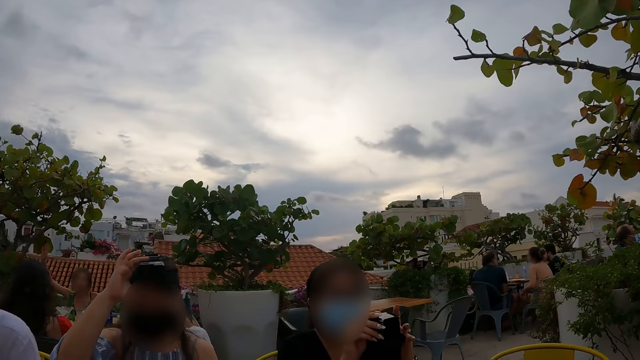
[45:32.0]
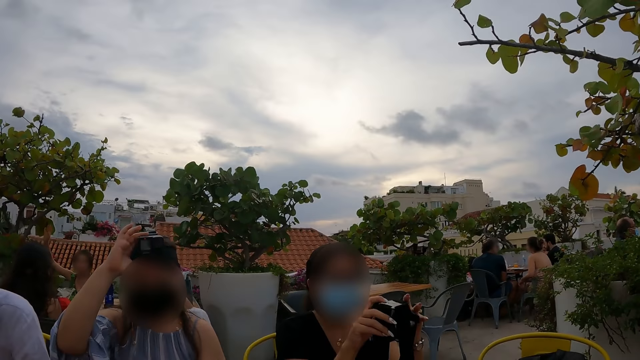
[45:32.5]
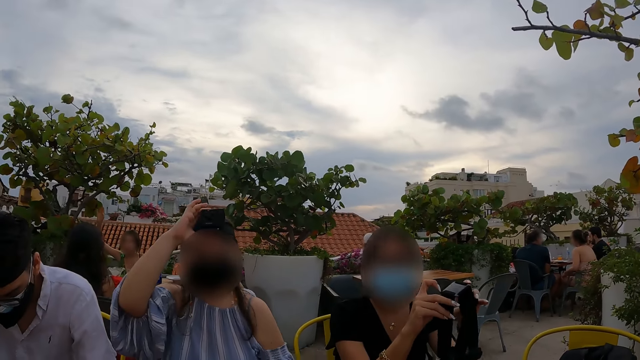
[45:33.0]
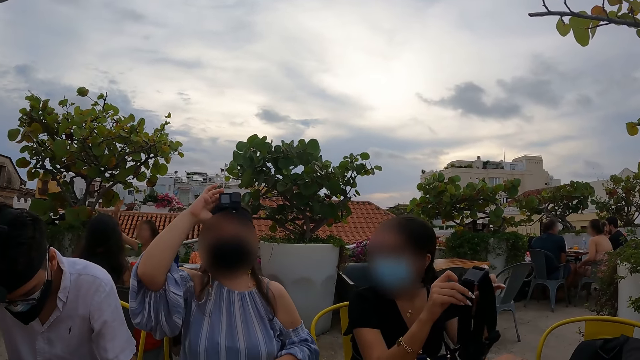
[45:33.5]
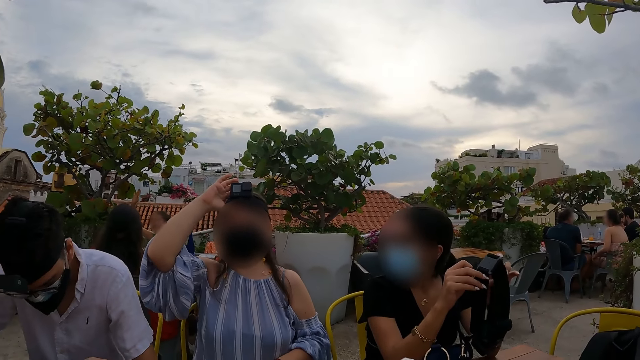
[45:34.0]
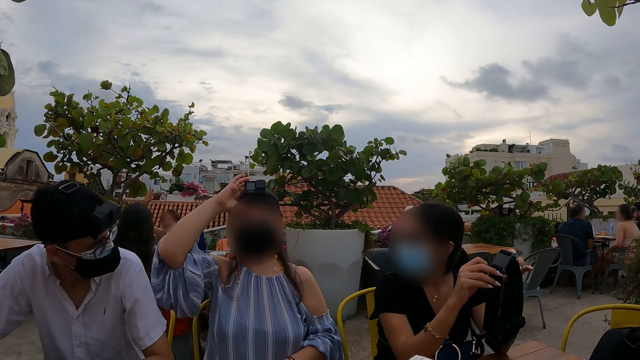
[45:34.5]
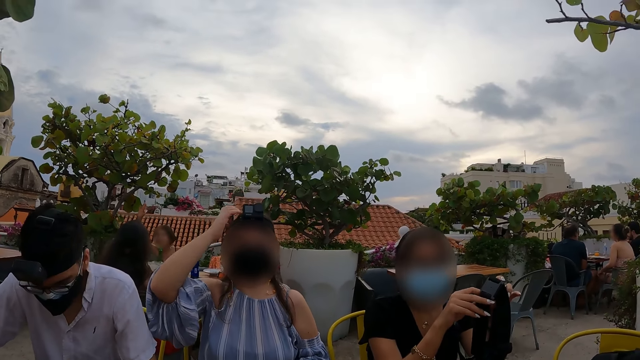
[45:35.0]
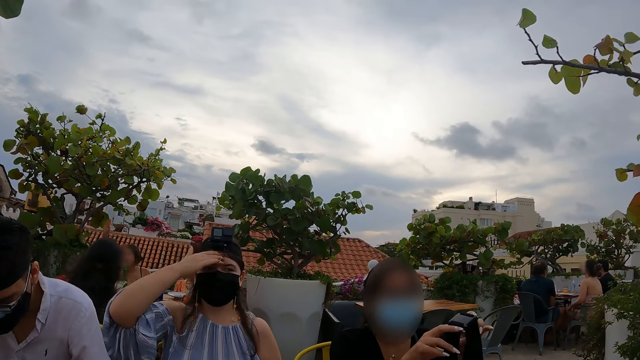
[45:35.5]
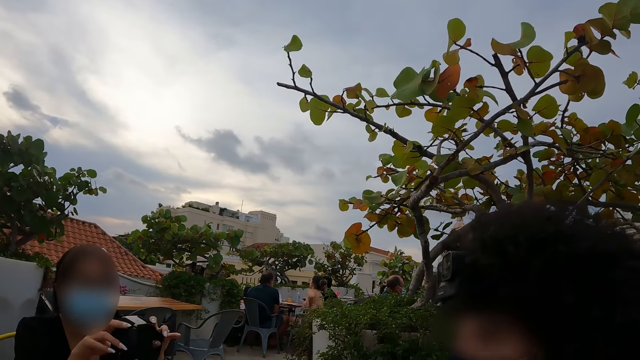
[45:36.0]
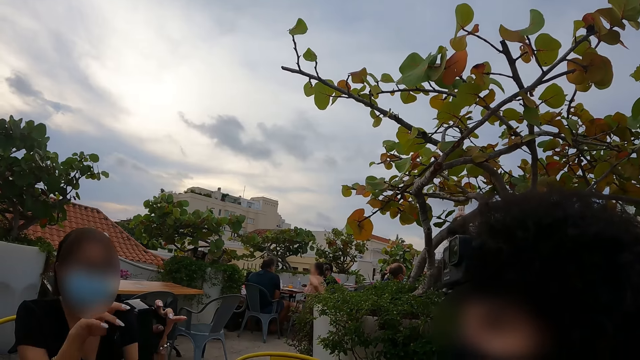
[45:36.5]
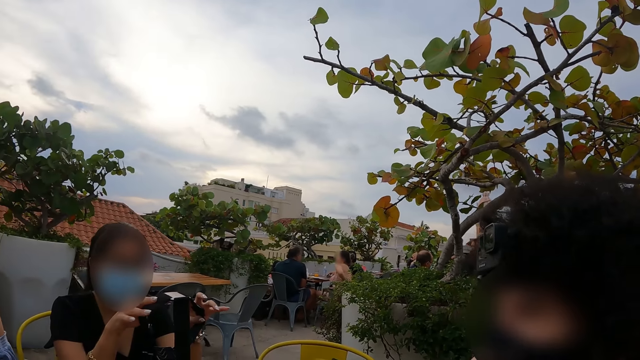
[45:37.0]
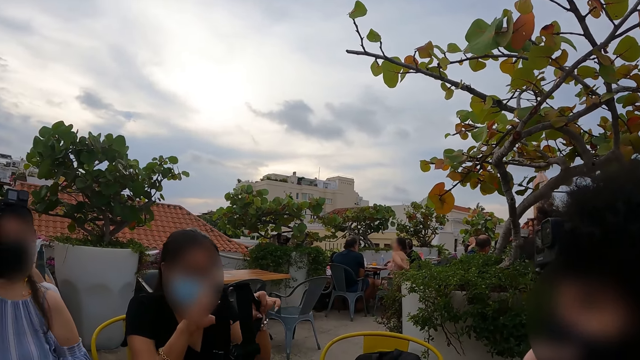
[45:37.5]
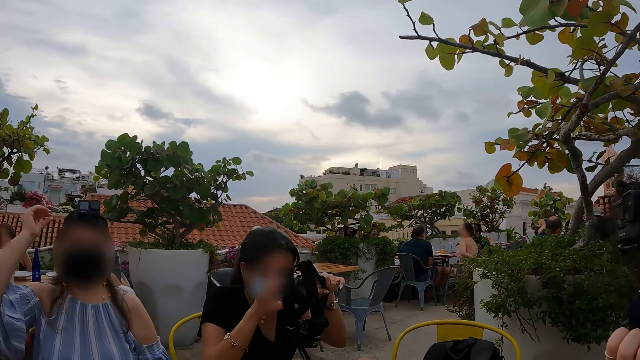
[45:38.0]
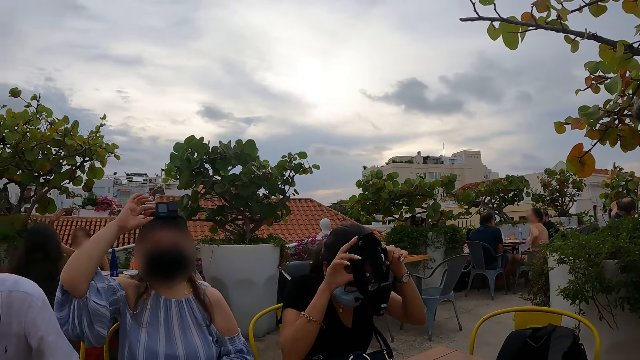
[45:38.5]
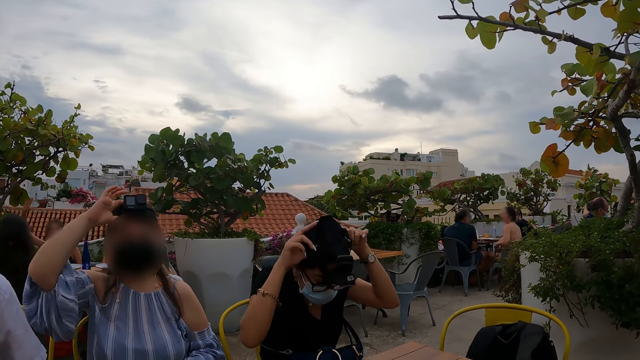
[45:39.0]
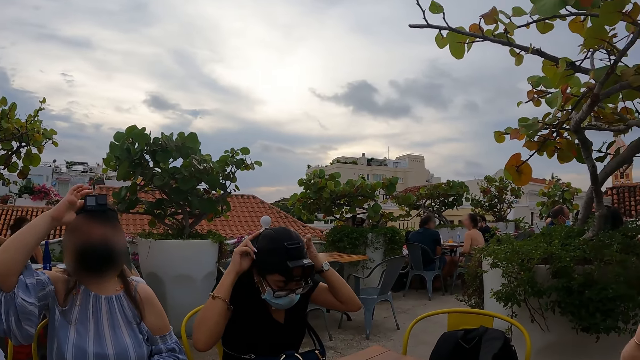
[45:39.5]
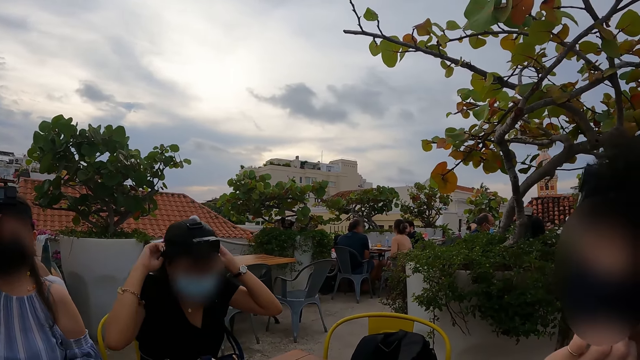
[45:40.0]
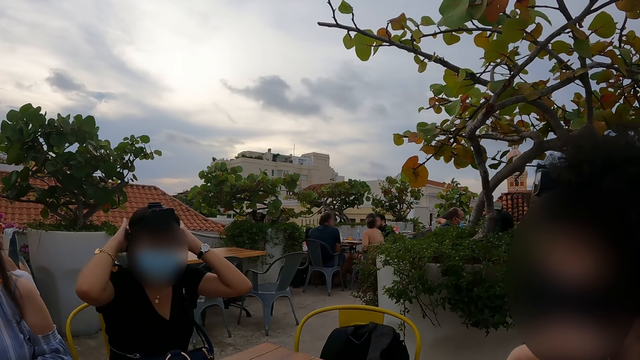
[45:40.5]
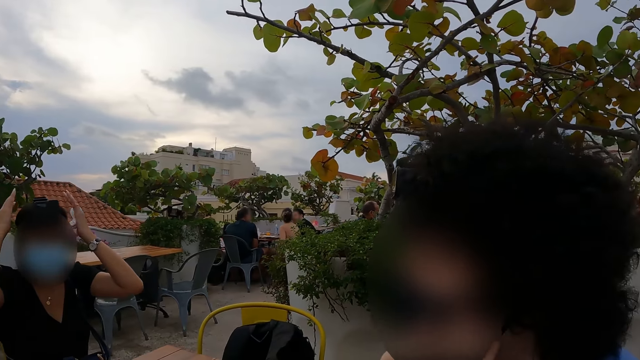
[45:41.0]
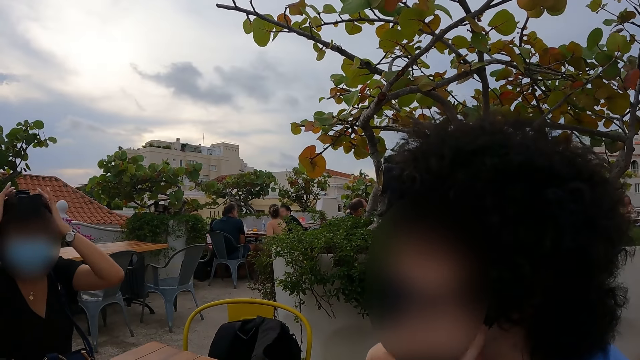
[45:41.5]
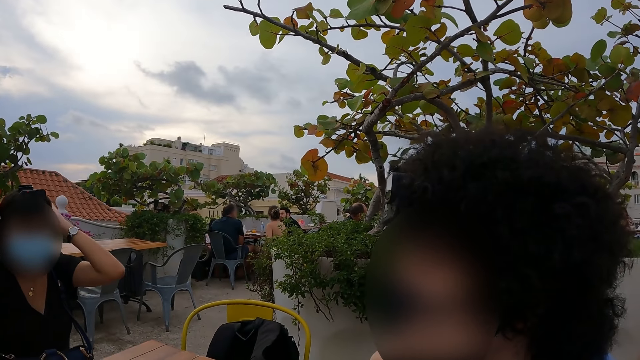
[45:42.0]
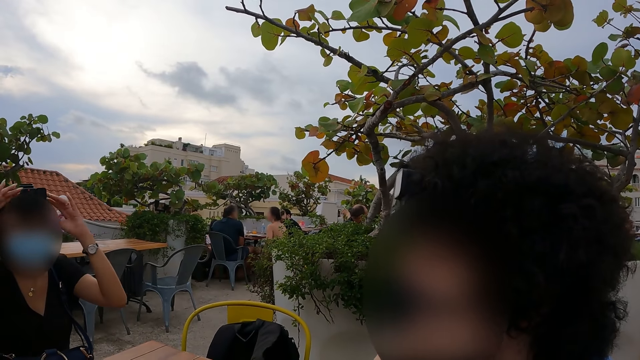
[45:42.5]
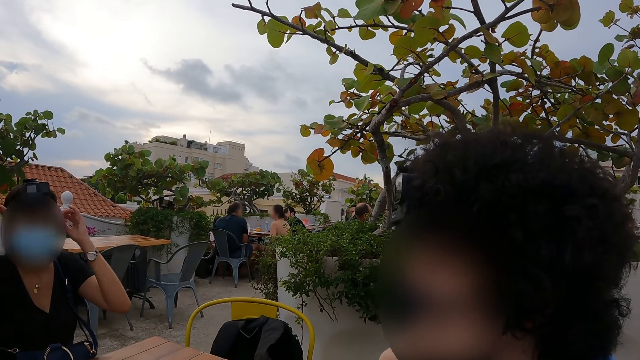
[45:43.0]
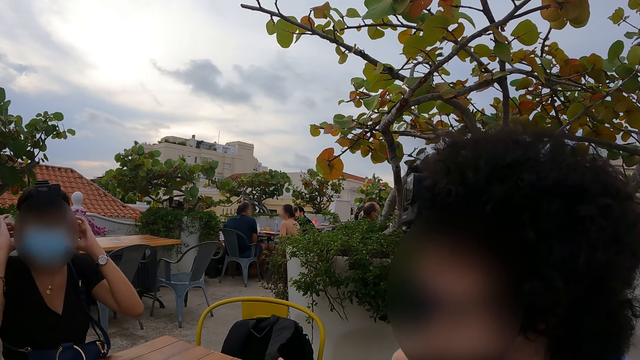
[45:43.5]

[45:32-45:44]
A person adjusts the camera on her head. Another person wears a camera on her head.

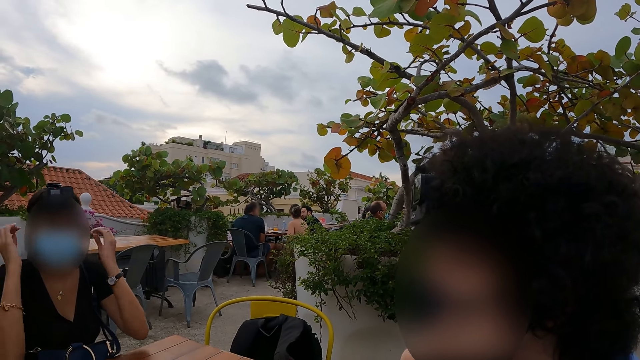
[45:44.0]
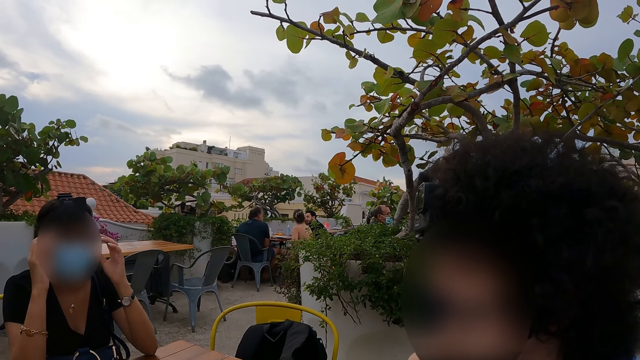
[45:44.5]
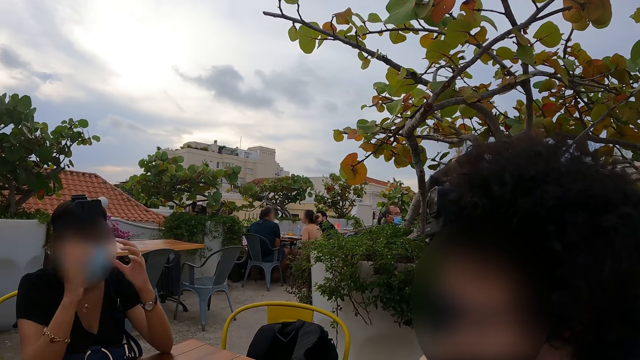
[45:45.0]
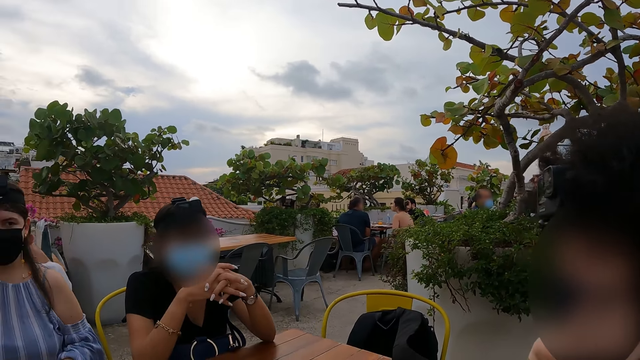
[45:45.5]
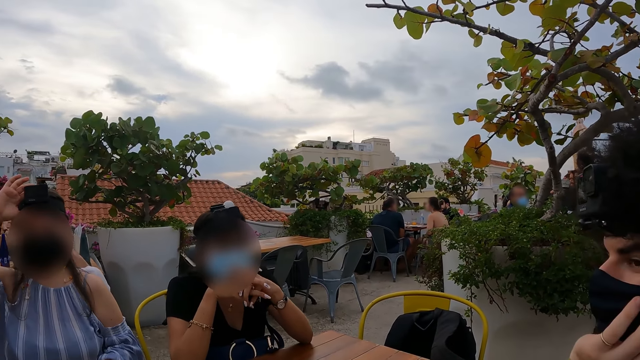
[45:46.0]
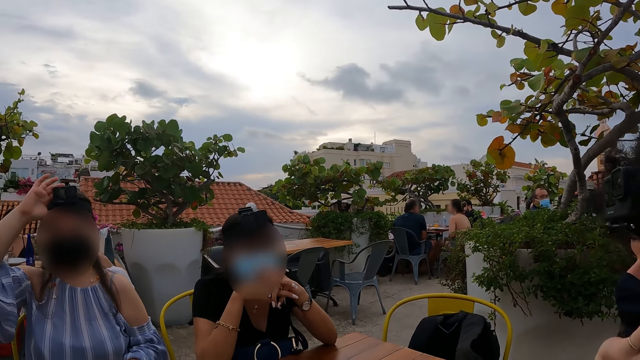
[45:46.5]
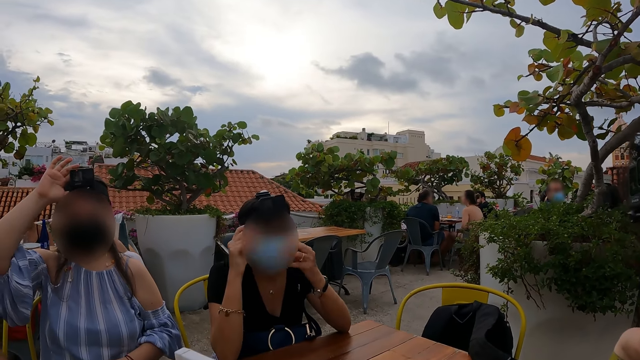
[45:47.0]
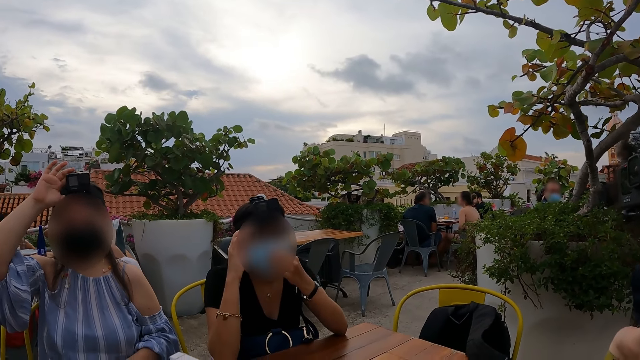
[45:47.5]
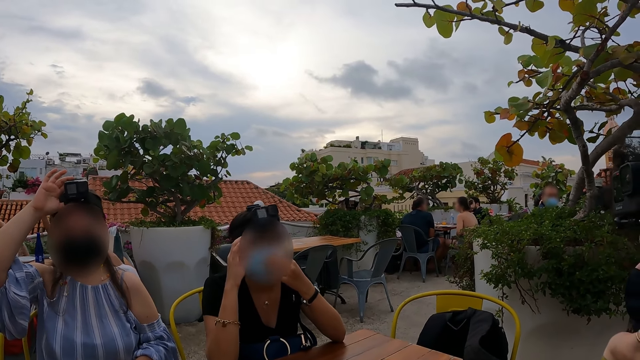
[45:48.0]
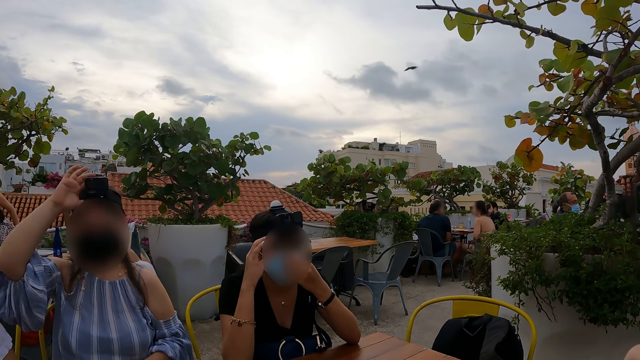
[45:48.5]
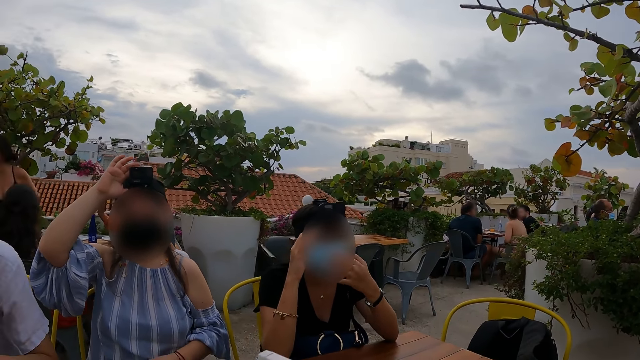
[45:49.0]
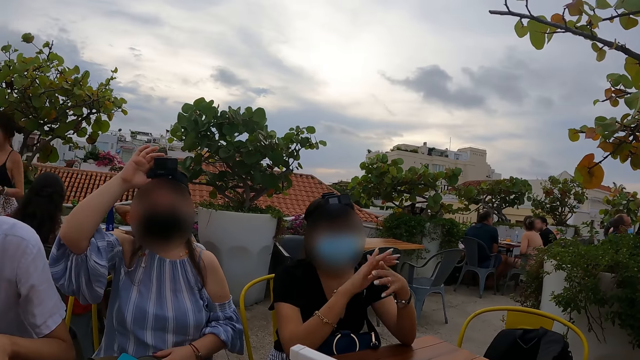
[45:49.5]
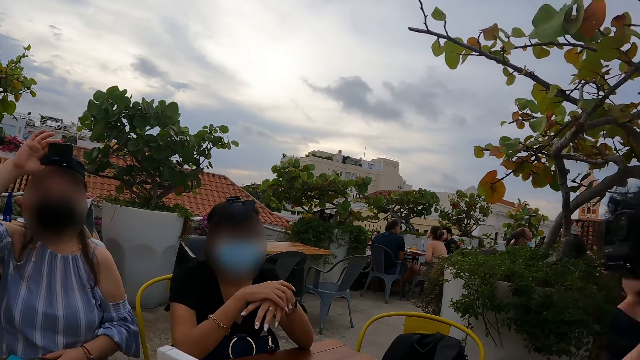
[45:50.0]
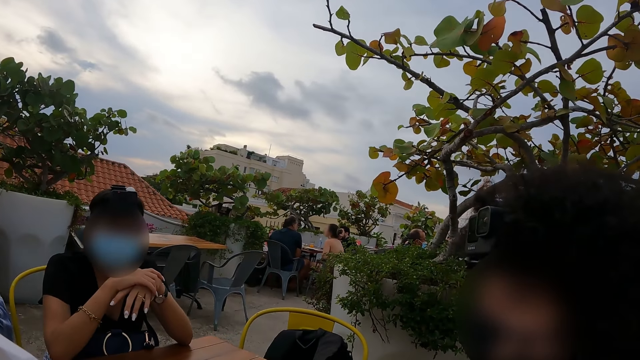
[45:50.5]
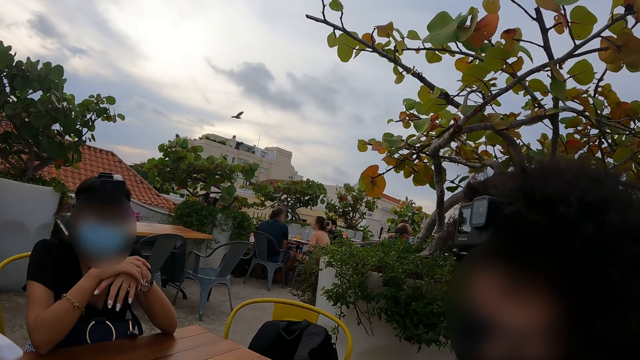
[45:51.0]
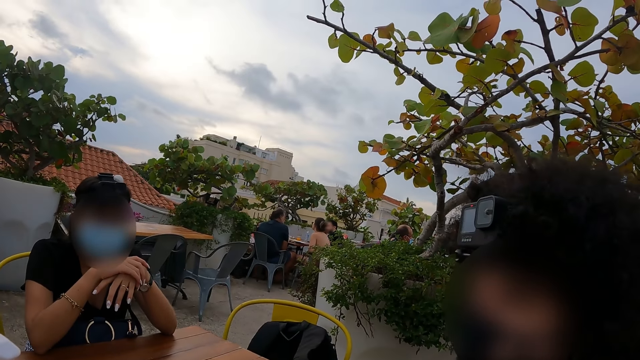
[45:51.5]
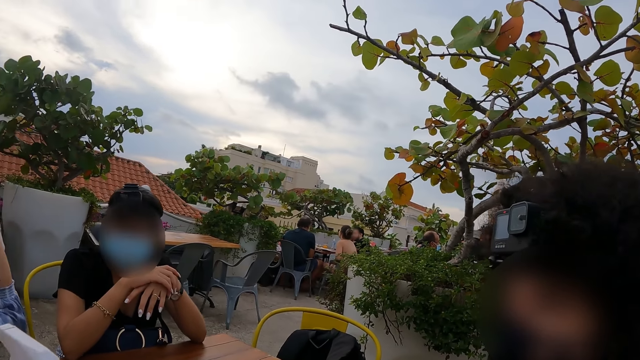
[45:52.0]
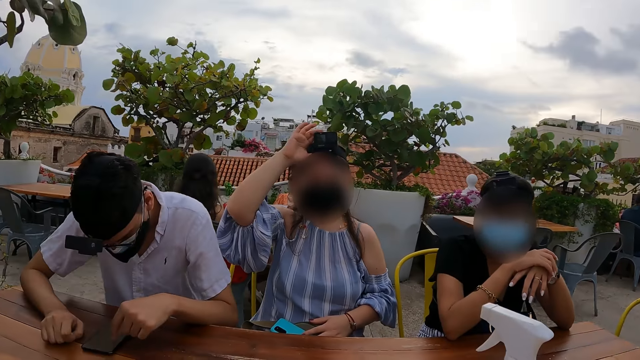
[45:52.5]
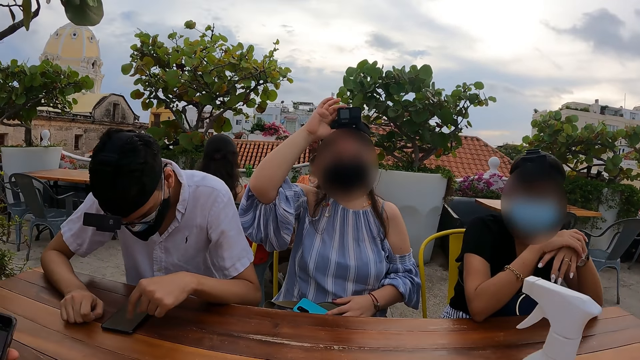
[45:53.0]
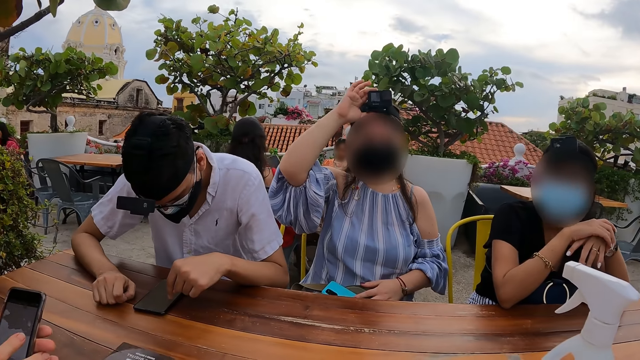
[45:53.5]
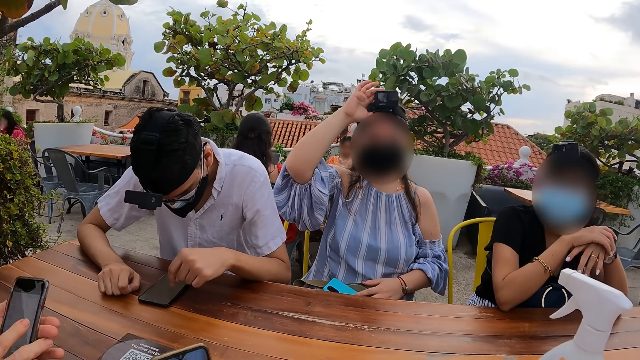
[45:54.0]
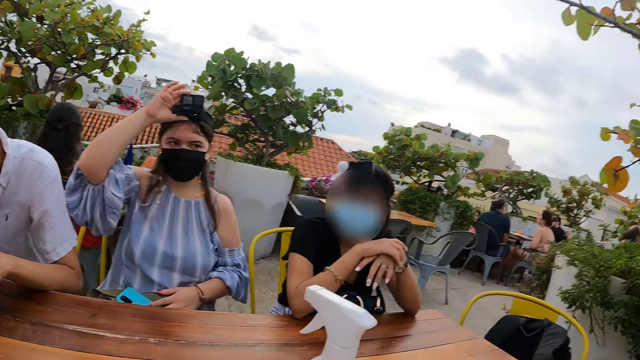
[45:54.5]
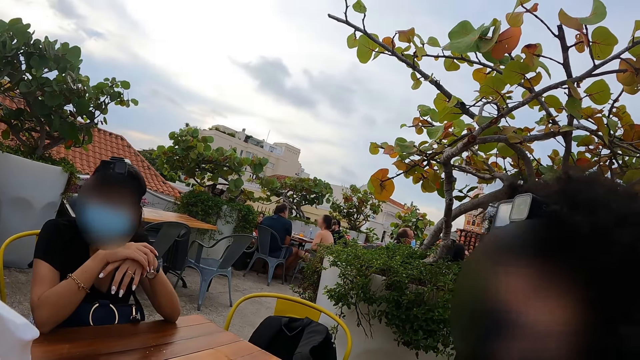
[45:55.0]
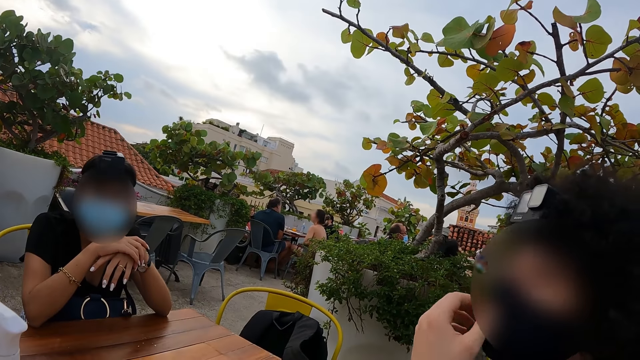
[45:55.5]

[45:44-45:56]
A person adjusts the camera on her head. The camera wearer looks around.
